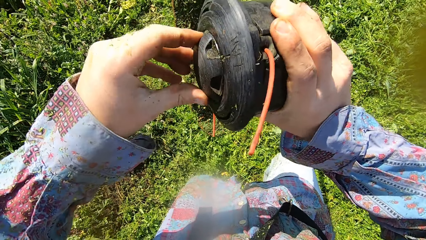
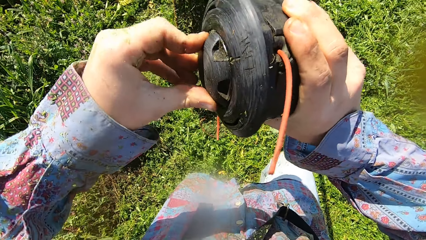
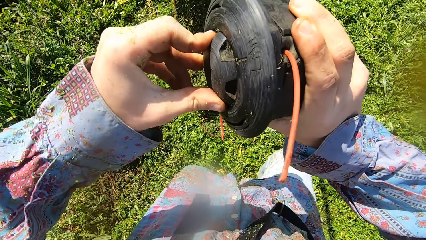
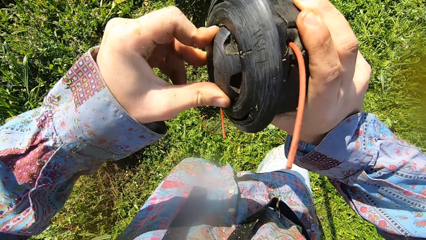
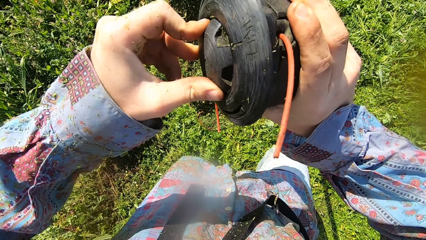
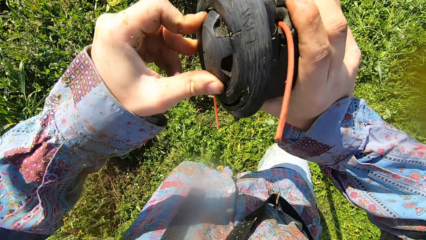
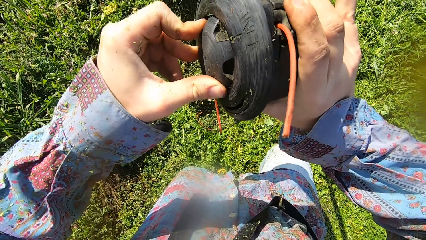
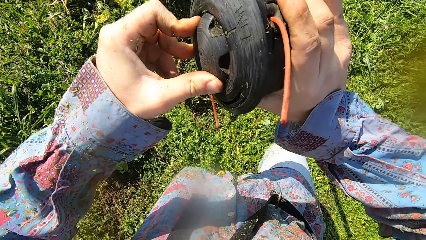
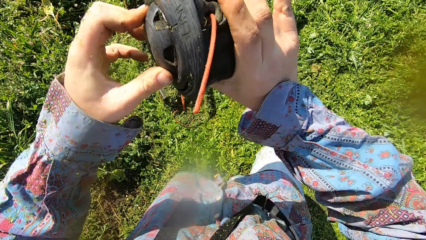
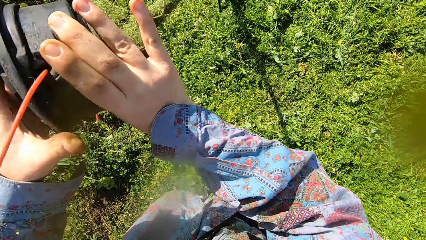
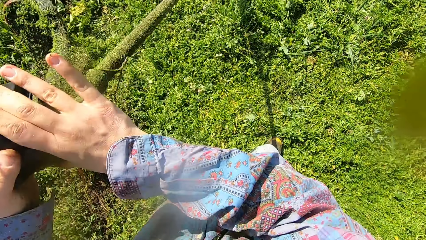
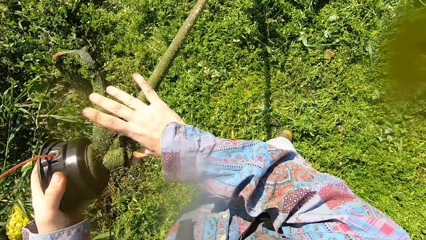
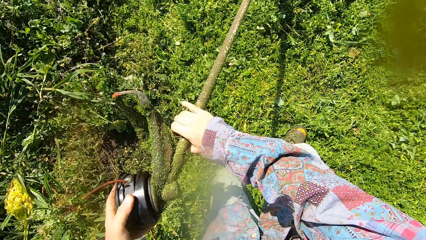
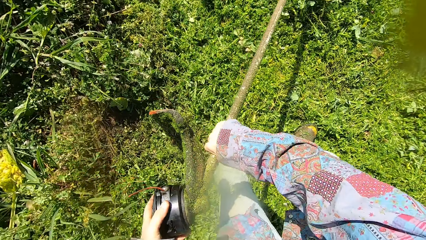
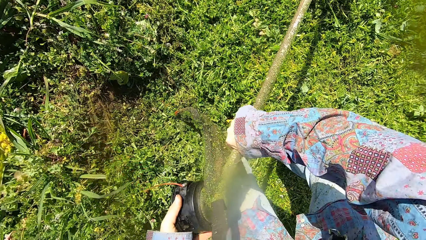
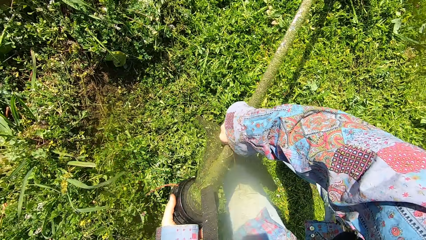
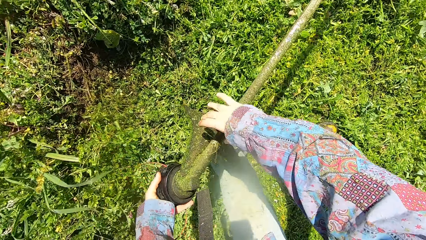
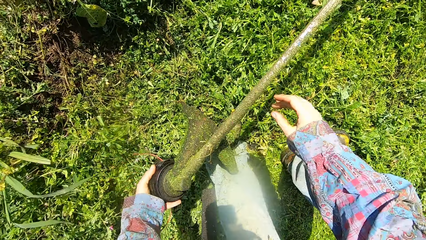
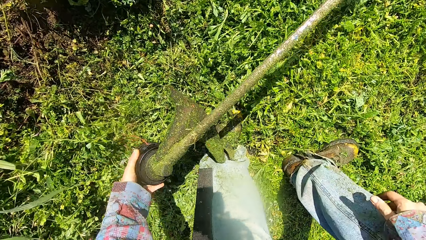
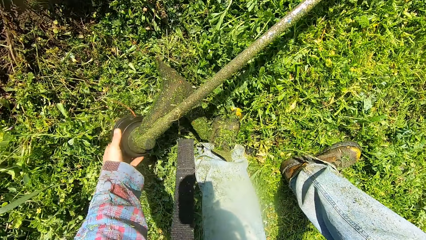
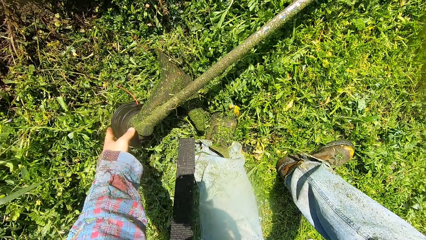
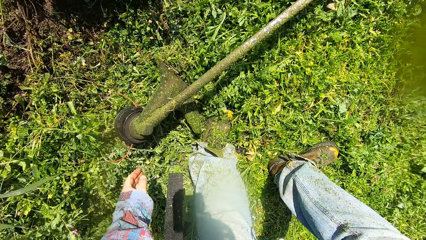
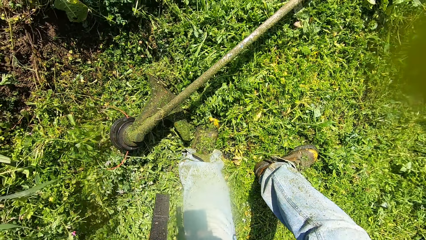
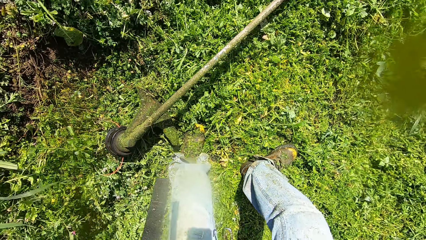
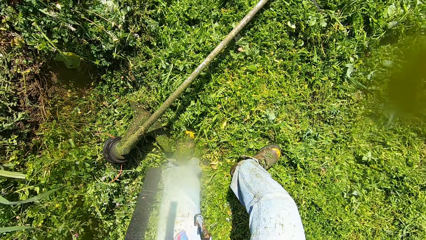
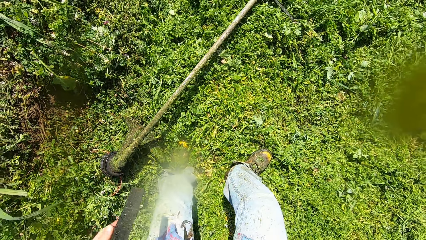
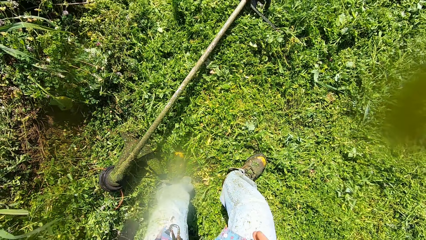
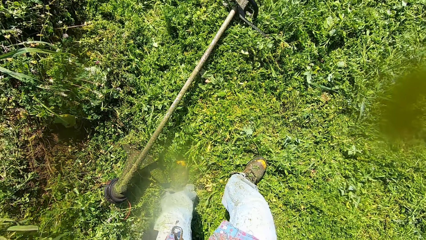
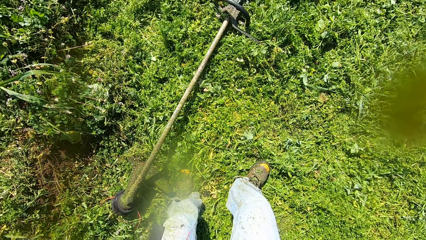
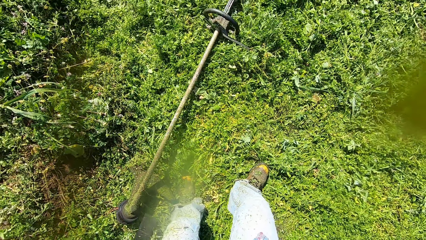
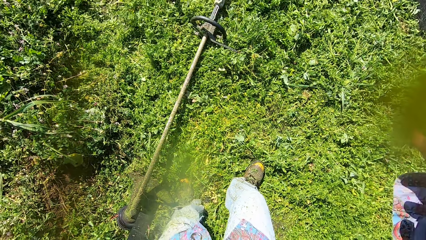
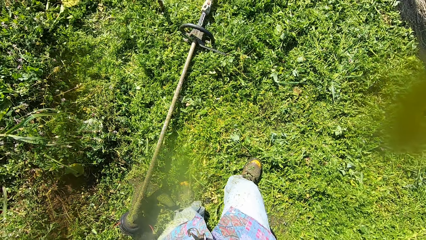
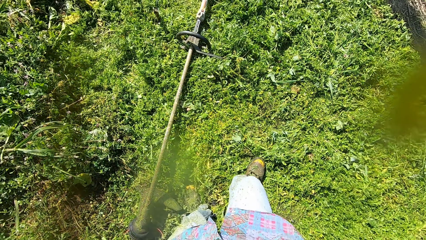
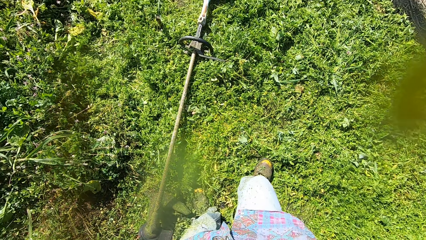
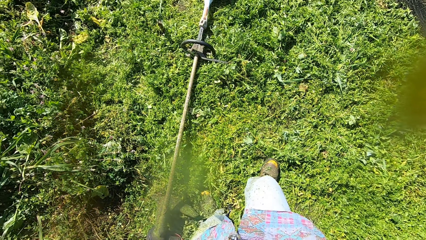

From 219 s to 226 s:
The camera wearer places the grass cutter on the grass. He raises his right hand to his face.
